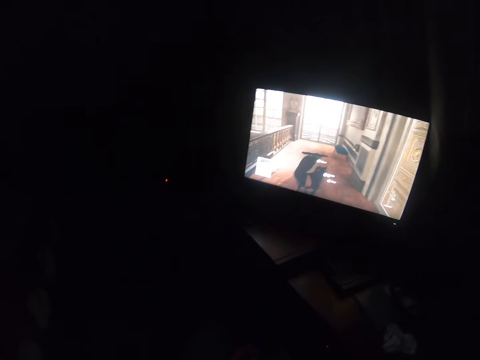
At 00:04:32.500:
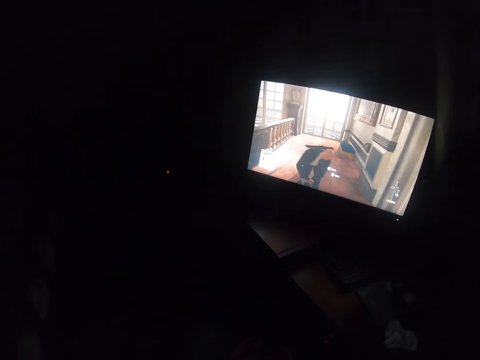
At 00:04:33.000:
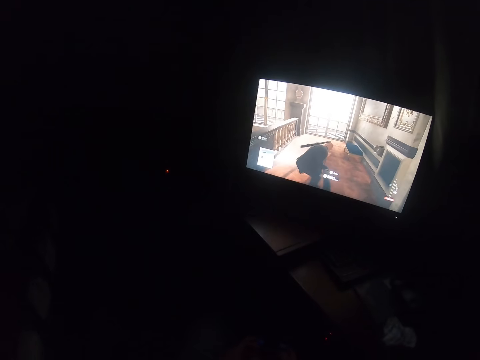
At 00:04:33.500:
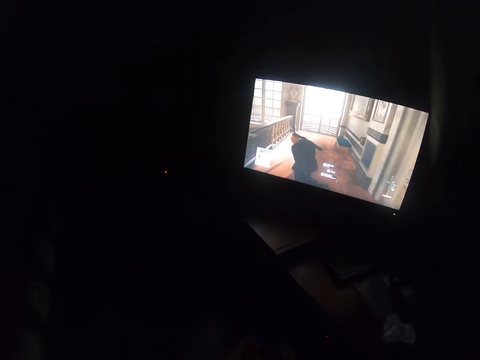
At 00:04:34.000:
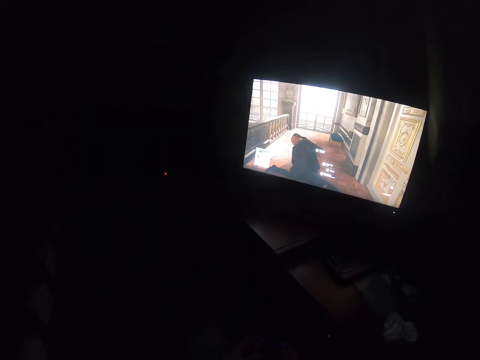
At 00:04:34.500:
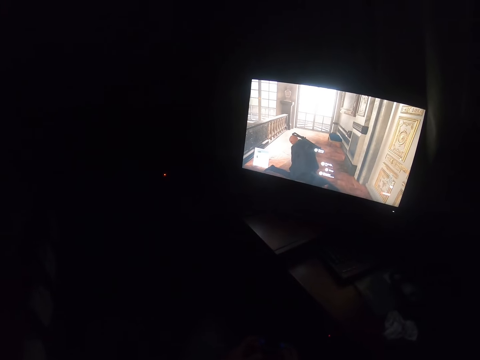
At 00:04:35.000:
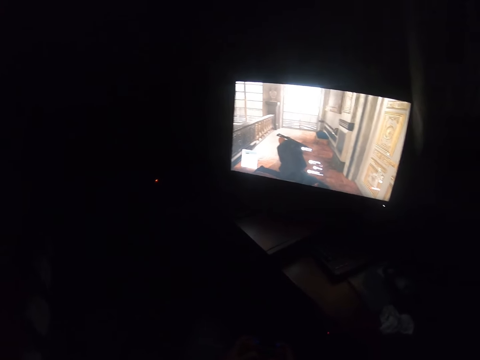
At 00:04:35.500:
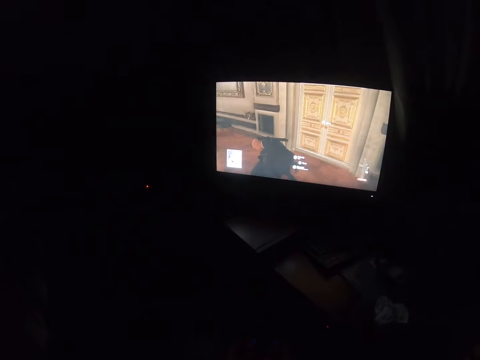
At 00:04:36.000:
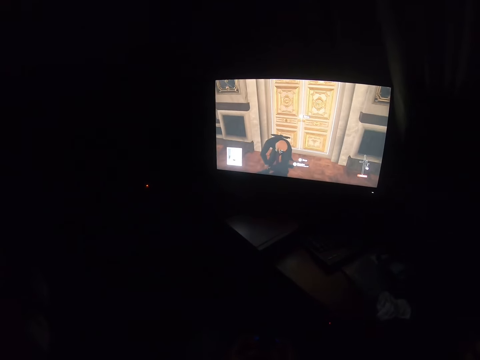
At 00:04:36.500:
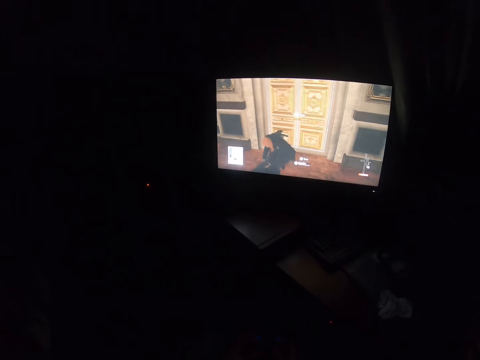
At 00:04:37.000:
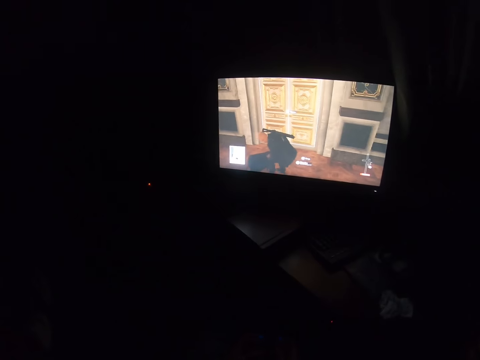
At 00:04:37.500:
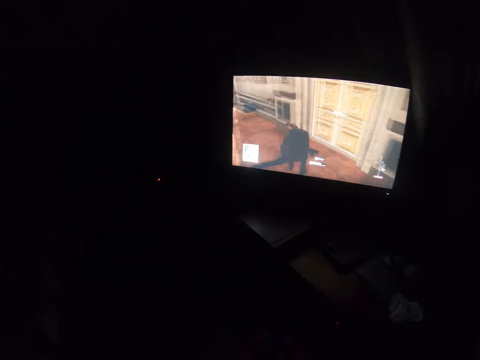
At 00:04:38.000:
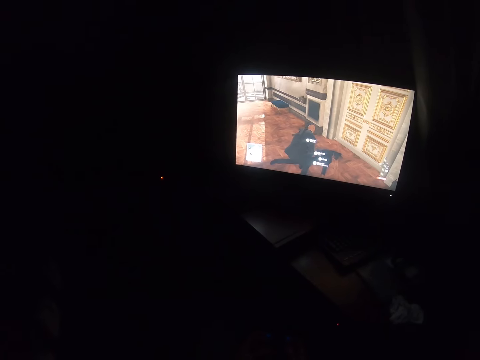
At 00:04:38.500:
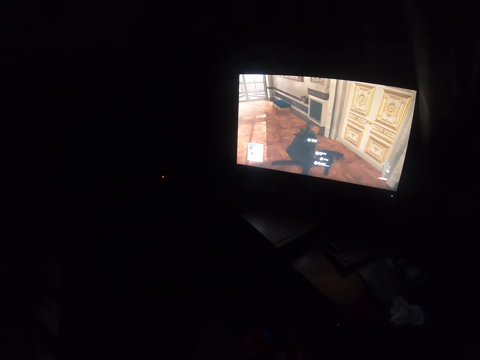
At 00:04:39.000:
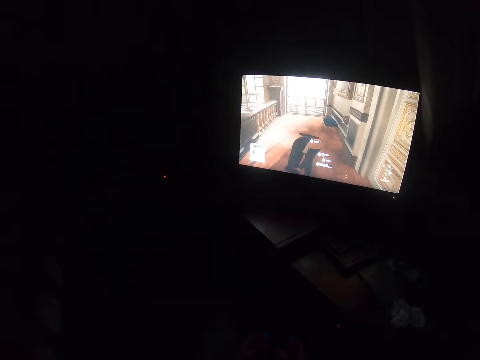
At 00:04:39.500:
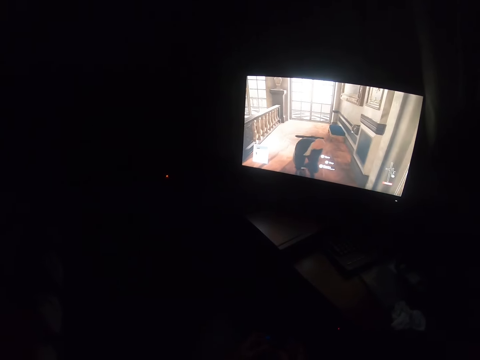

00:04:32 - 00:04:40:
The camera wearer presses the game controller.

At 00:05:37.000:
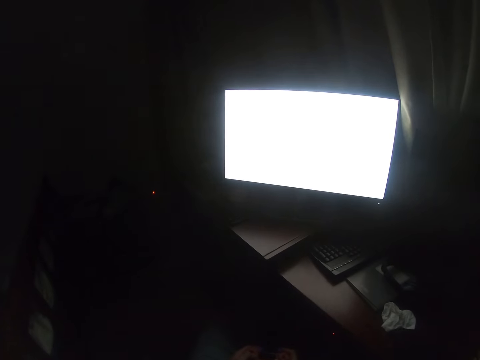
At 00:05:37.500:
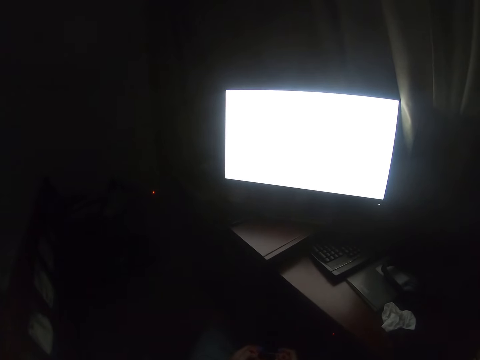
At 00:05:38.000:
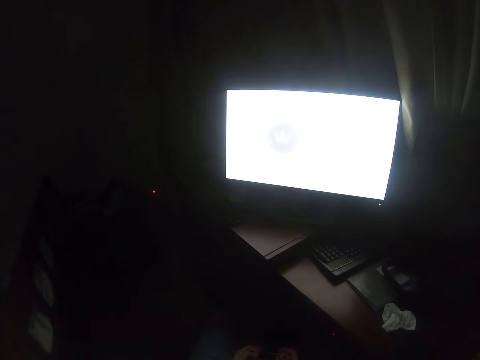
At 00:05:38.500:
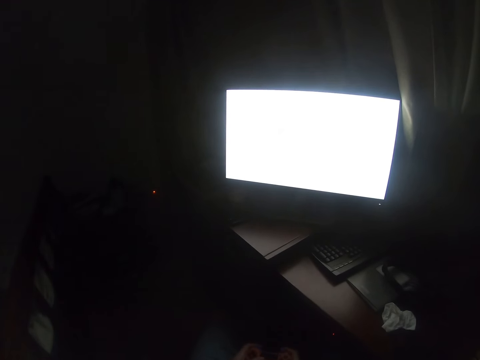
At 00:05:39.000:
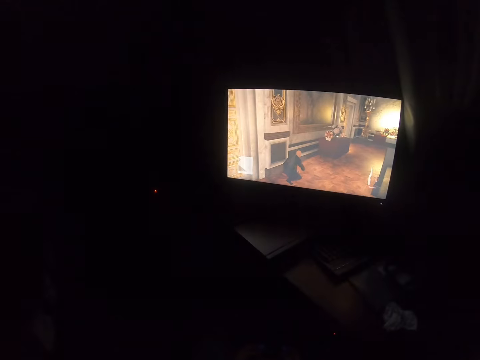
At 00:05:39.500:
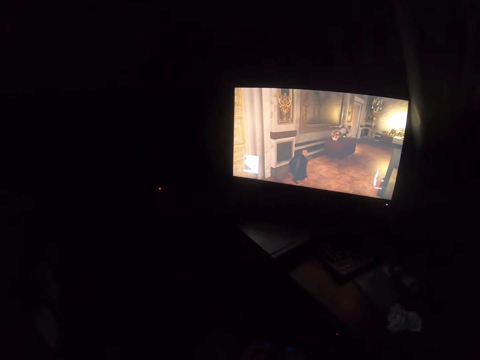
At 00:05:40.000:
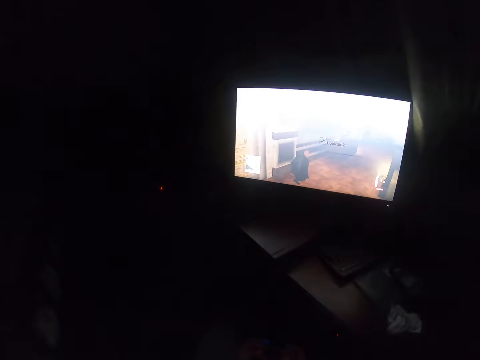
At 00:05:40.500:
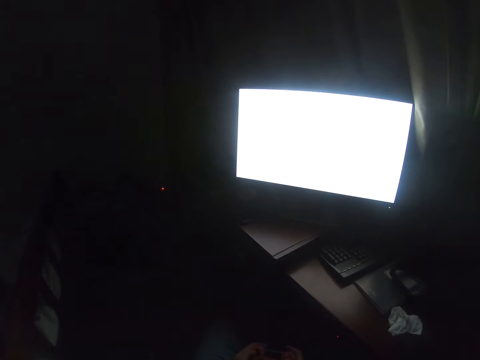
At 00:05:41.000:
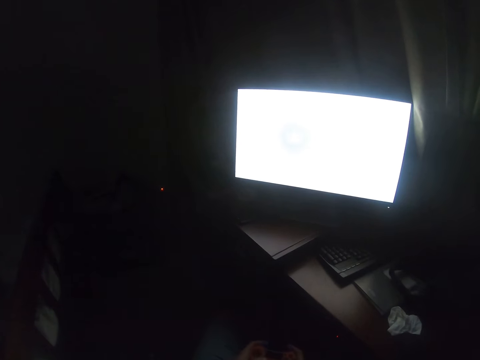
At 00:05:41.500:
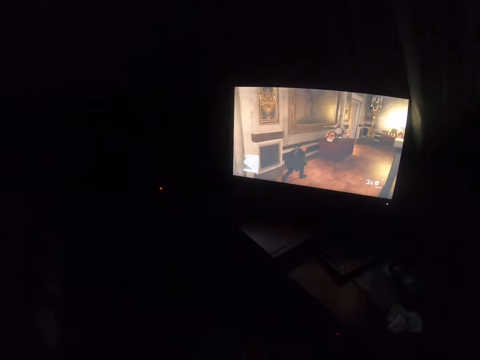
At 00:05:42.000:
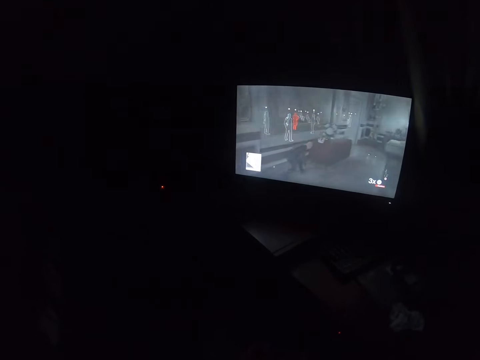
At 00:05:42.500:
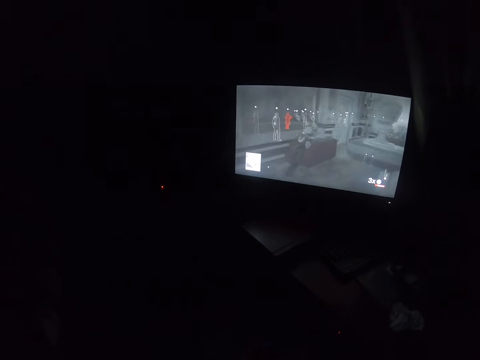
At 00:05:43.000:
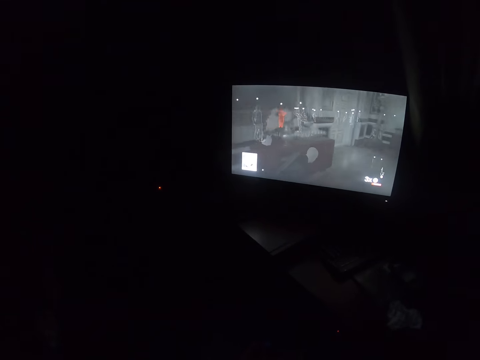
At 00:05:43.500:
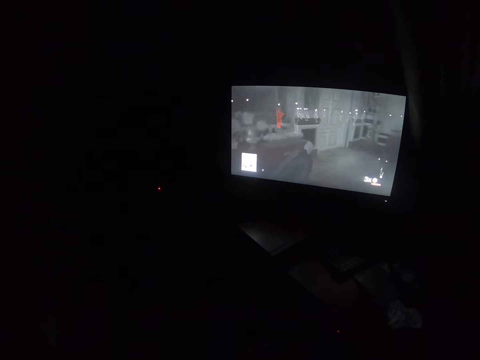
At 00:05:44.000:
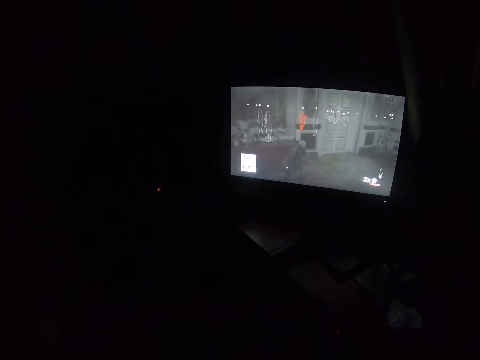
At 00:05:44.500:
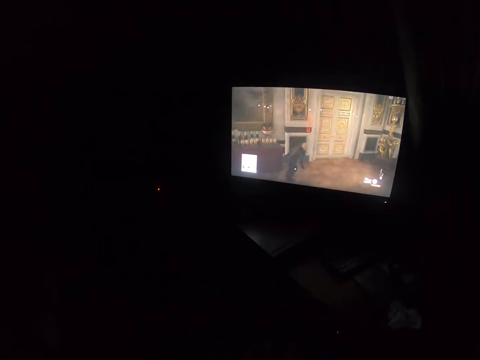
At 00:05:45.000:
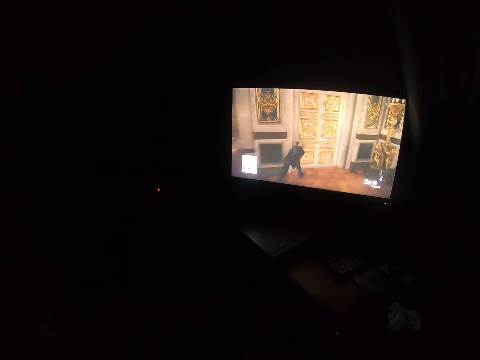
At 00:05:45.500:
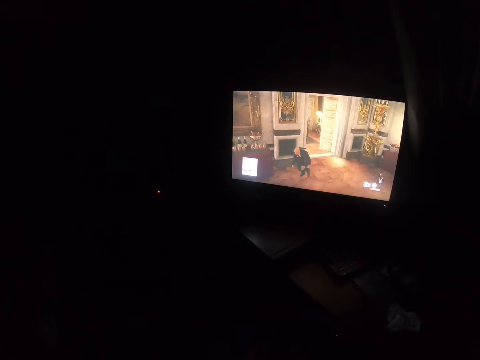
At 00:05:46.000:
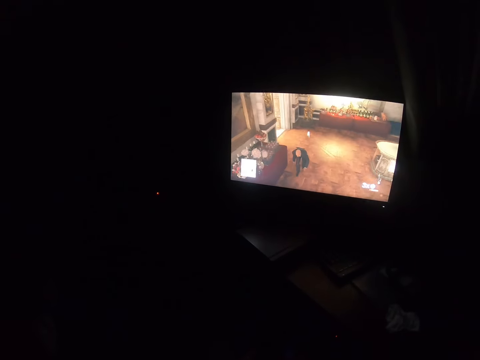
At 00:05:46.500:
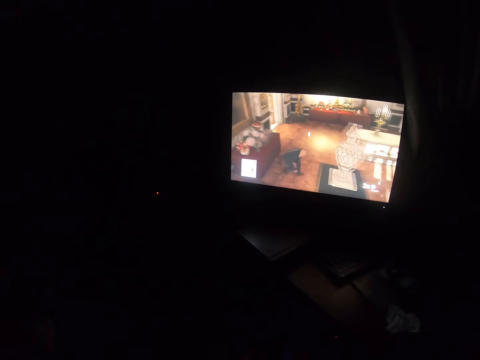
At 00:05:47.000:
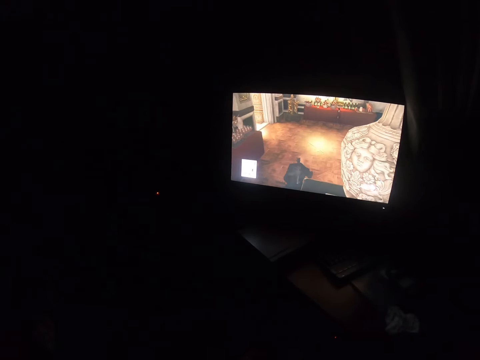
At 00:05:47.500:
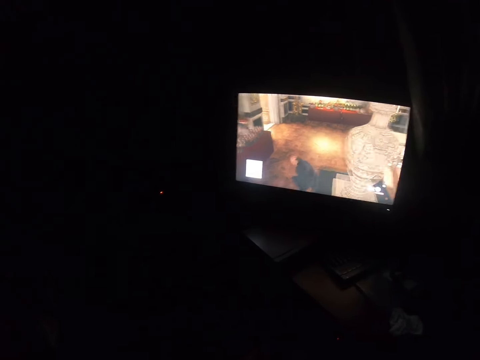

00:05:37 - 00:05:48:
The camera wearer presses the game controller. They look at the screen.

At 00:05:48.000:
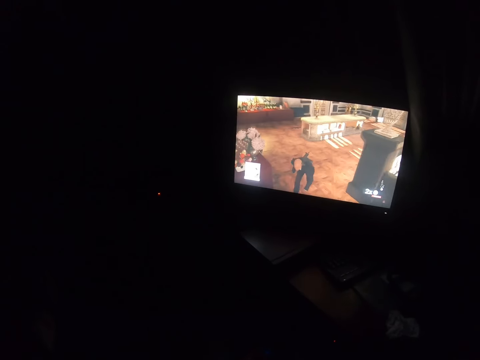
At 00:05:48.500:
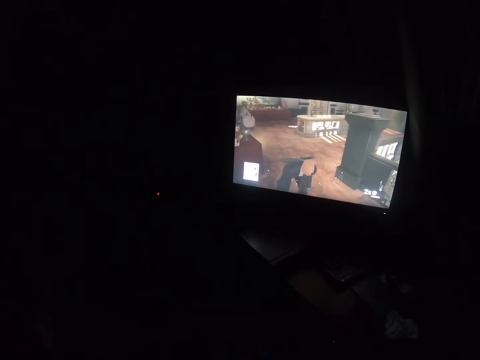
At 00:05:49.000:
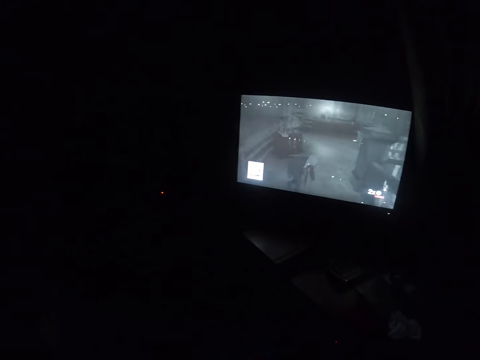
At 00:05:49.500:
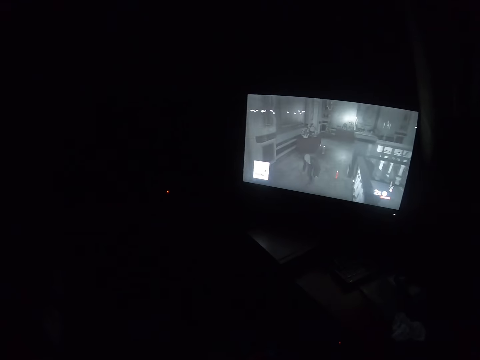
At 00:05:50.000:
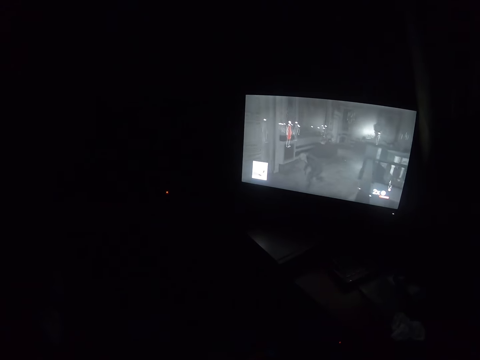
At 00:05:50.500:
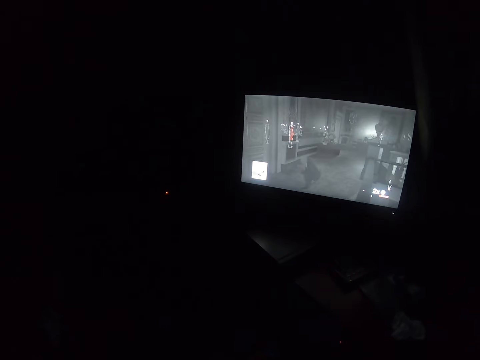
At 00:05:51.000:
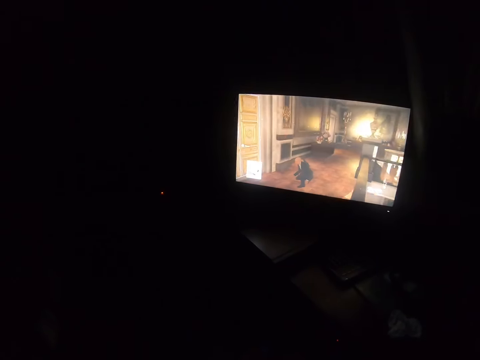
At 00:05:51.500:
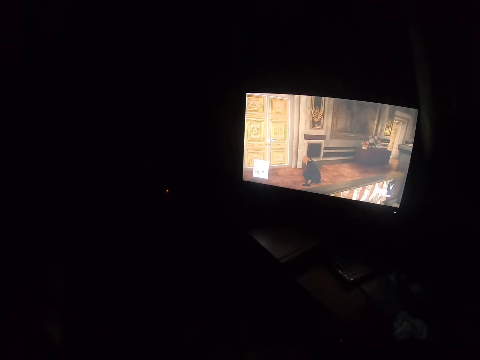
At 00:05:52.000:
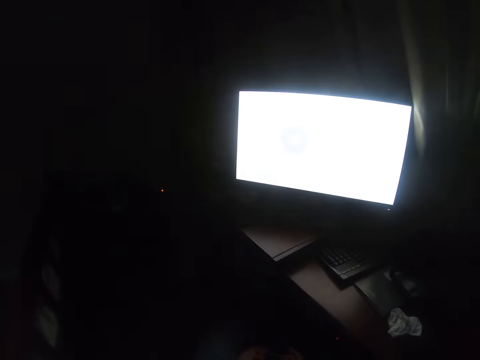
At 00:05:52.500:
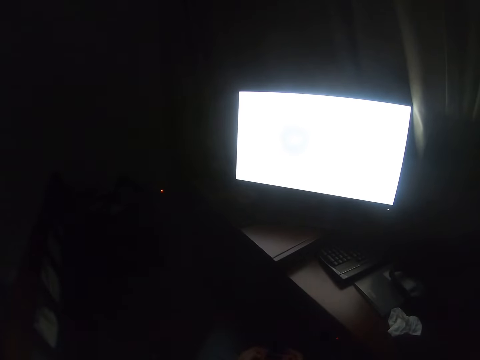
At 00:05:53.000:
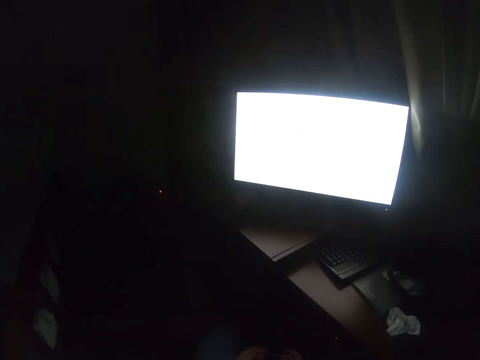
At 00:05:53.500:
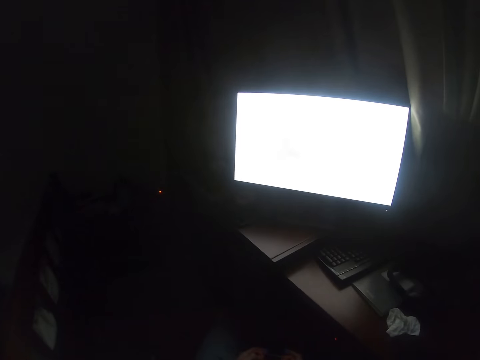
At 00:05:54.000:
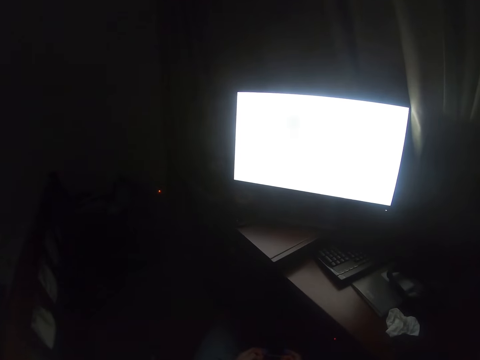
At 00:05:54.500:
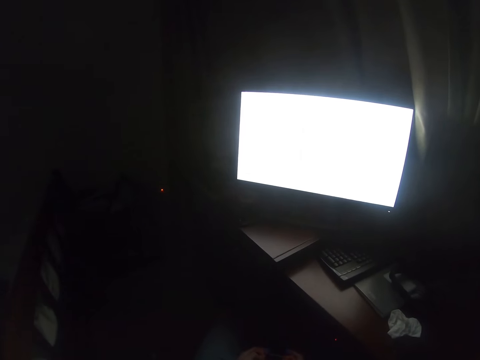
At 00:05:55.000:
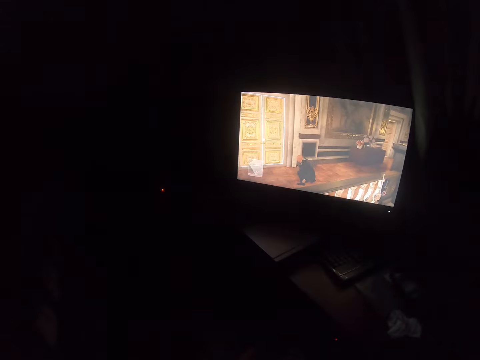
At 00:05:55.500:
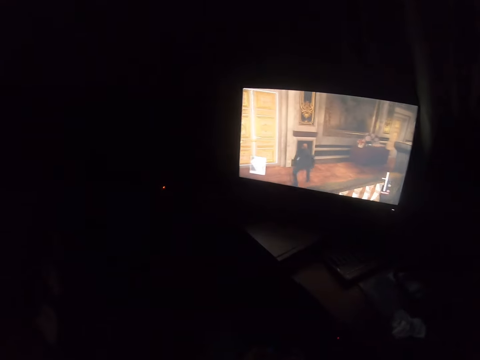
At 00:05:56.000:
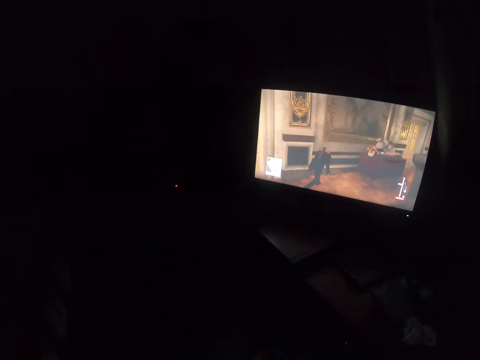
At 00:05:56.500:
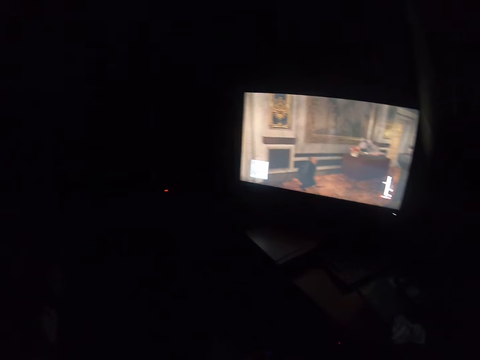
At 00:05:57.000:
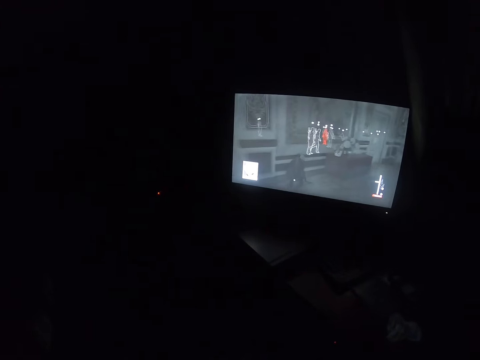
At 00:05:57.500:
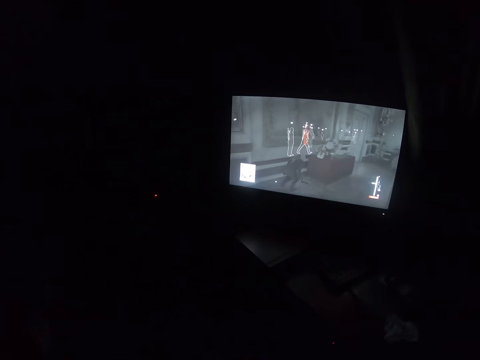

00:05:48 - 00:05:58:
The camera wearer presses the game controller.
